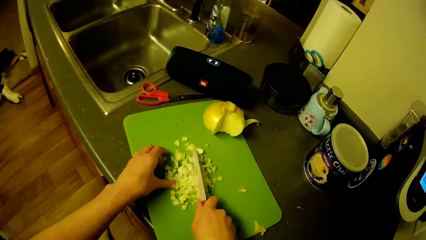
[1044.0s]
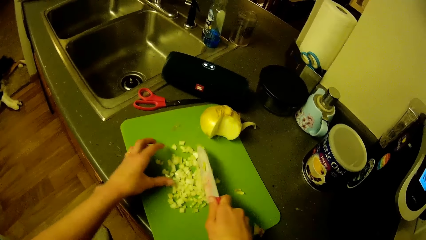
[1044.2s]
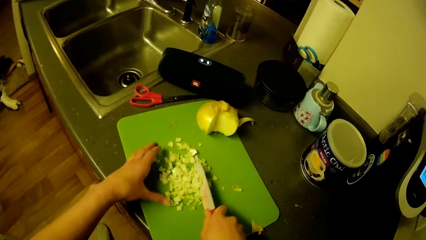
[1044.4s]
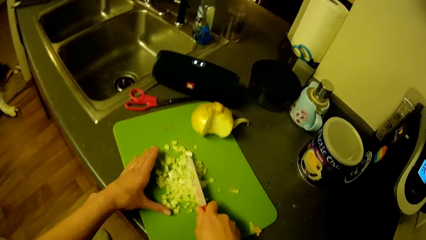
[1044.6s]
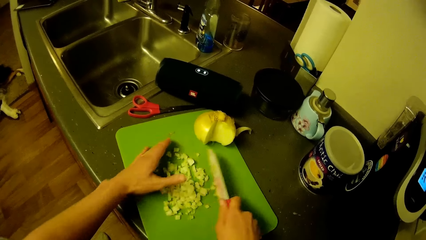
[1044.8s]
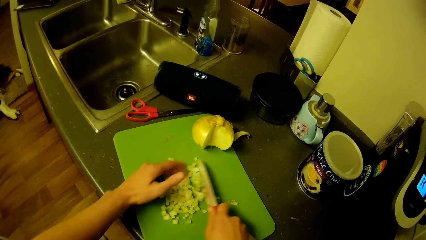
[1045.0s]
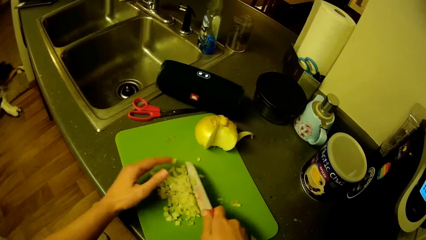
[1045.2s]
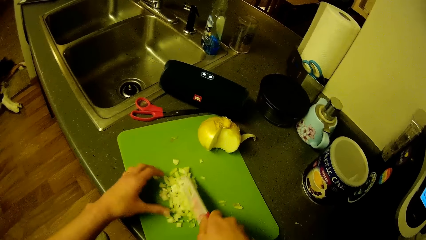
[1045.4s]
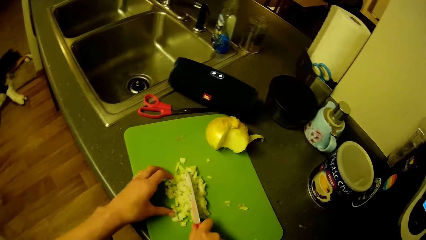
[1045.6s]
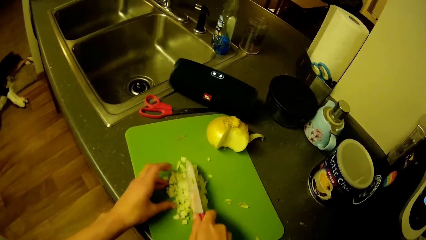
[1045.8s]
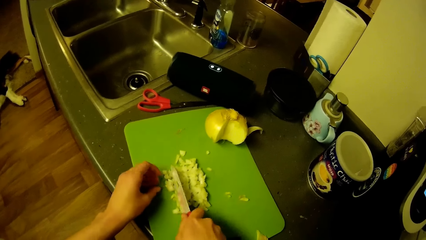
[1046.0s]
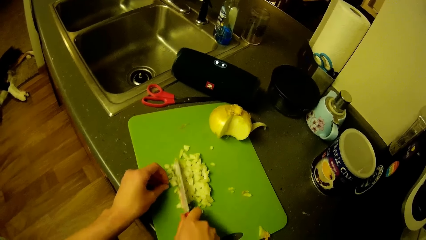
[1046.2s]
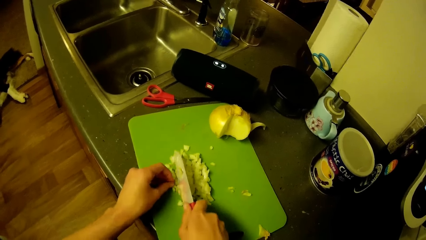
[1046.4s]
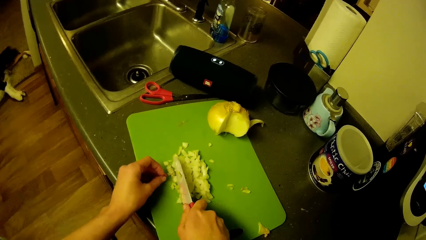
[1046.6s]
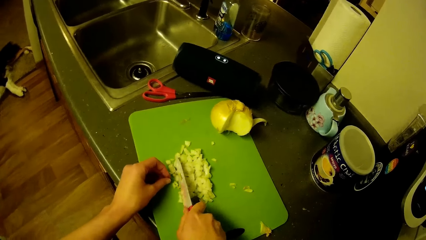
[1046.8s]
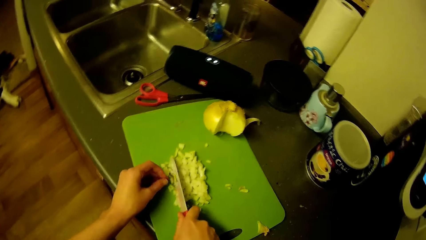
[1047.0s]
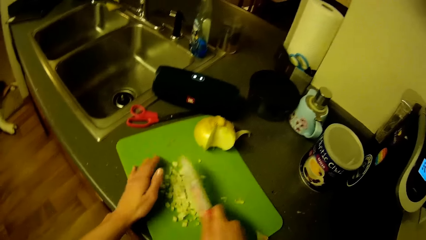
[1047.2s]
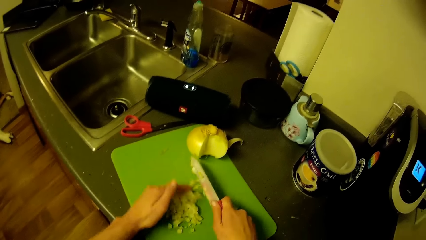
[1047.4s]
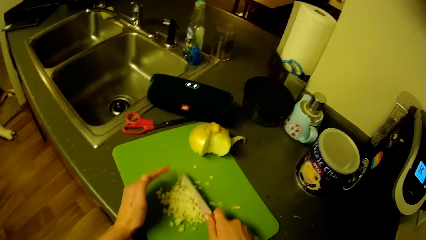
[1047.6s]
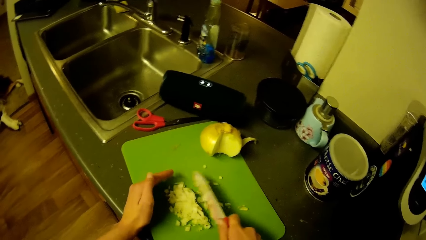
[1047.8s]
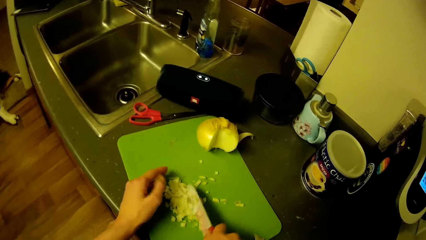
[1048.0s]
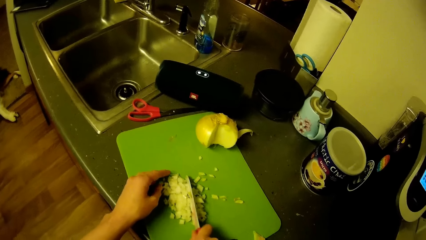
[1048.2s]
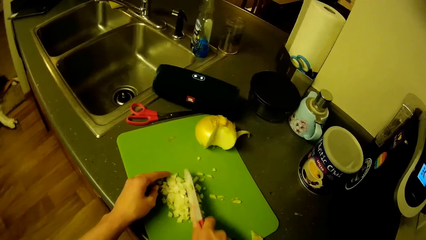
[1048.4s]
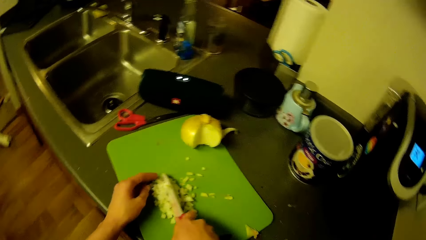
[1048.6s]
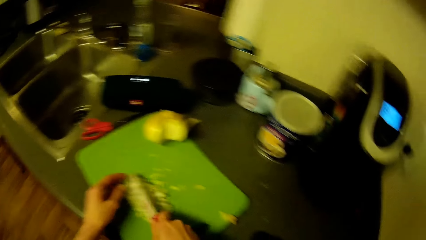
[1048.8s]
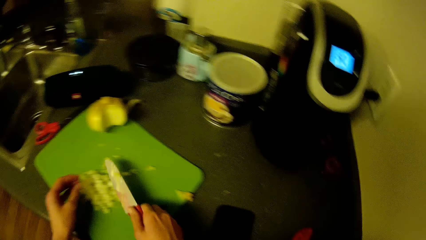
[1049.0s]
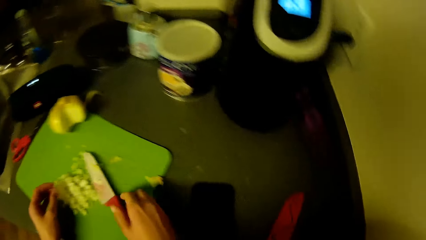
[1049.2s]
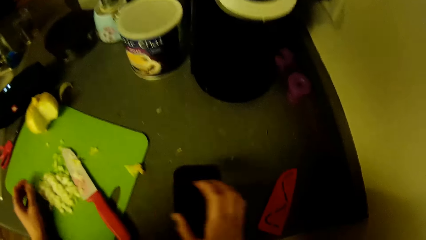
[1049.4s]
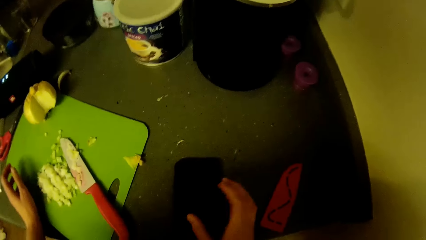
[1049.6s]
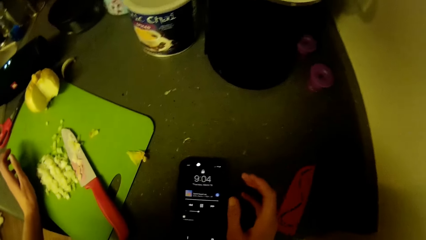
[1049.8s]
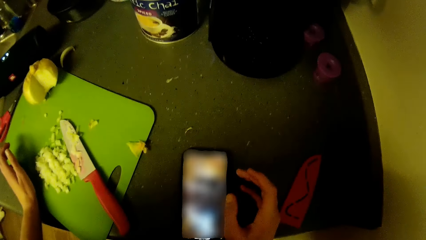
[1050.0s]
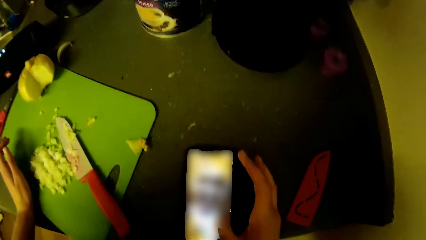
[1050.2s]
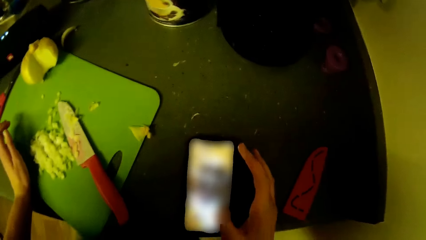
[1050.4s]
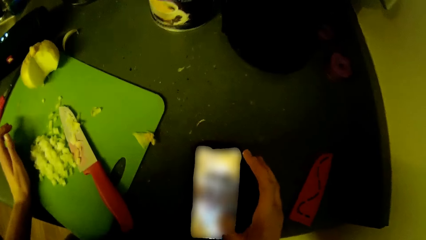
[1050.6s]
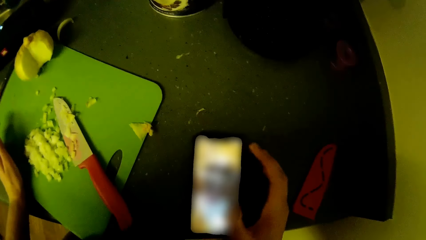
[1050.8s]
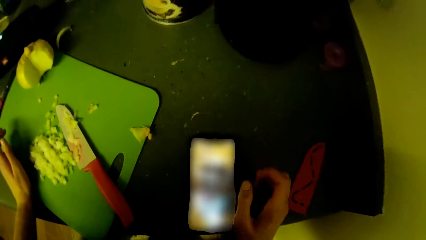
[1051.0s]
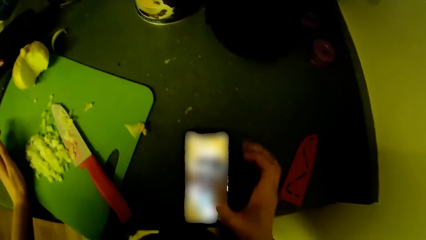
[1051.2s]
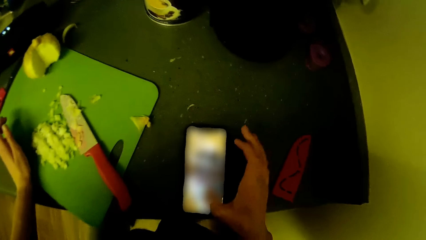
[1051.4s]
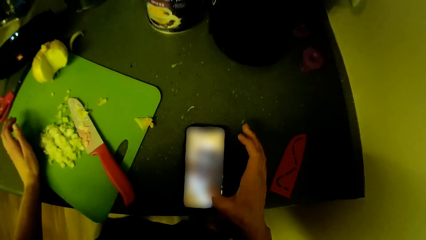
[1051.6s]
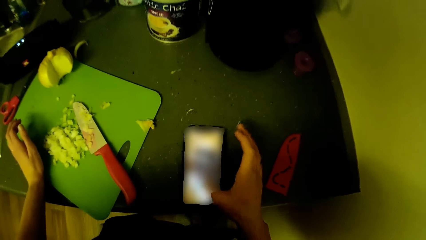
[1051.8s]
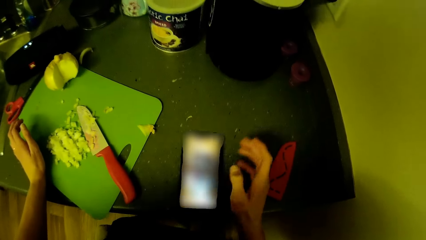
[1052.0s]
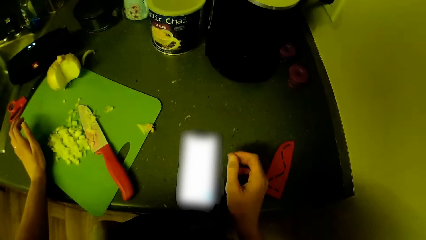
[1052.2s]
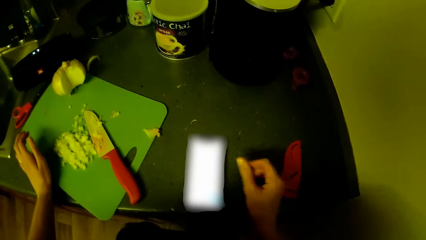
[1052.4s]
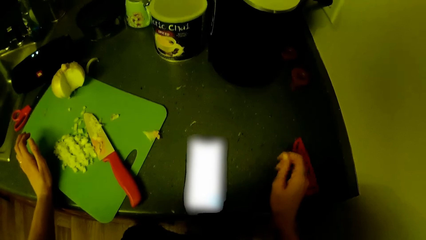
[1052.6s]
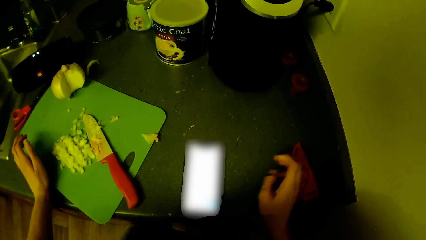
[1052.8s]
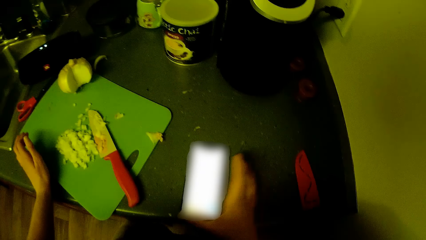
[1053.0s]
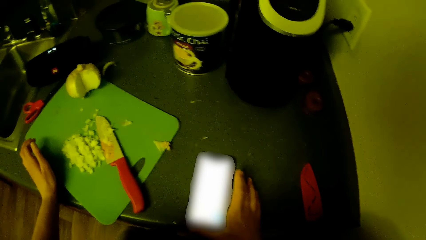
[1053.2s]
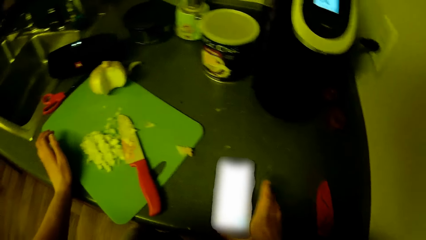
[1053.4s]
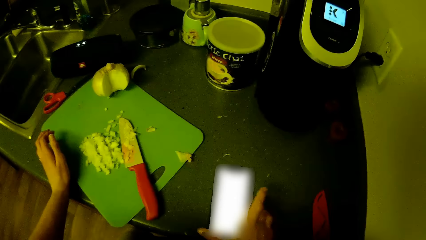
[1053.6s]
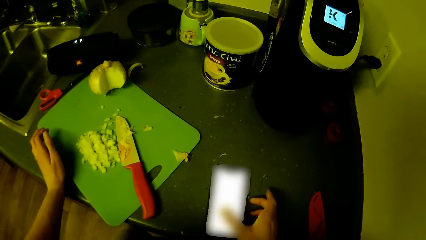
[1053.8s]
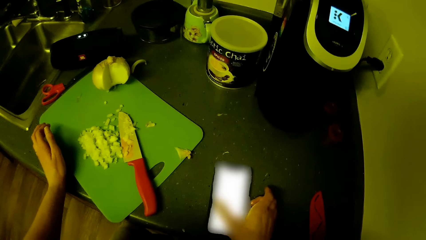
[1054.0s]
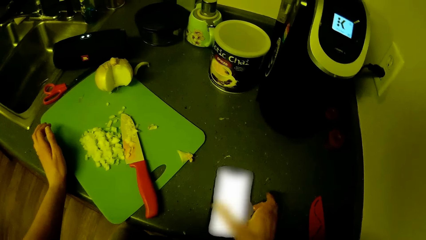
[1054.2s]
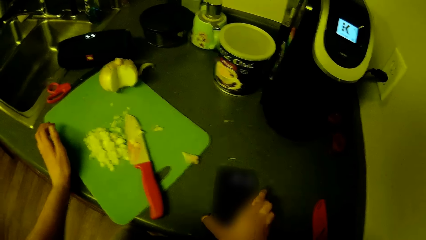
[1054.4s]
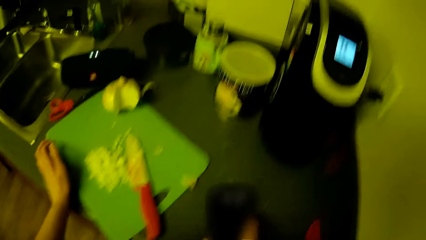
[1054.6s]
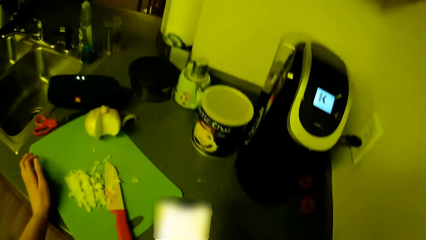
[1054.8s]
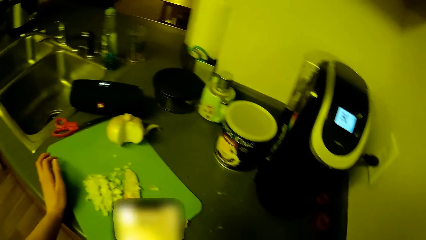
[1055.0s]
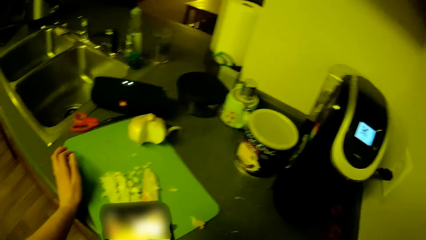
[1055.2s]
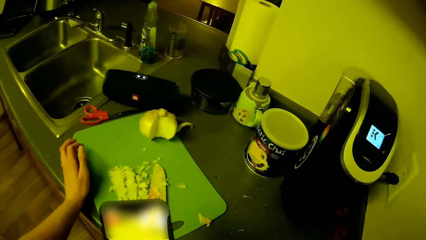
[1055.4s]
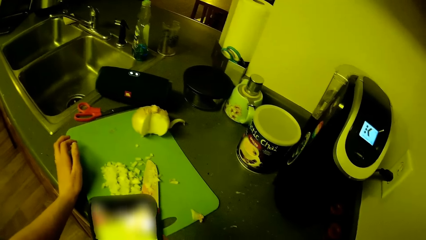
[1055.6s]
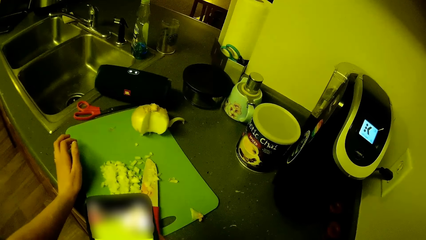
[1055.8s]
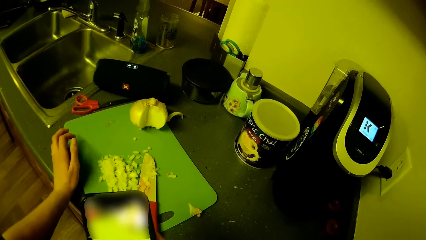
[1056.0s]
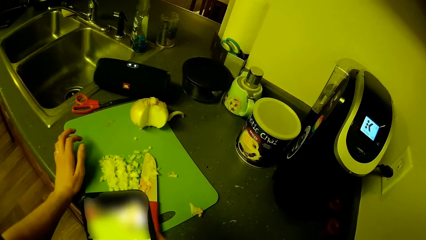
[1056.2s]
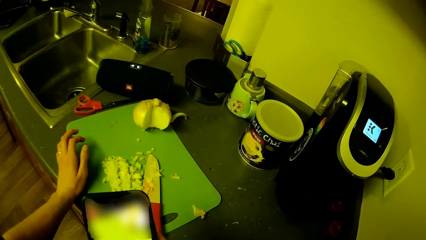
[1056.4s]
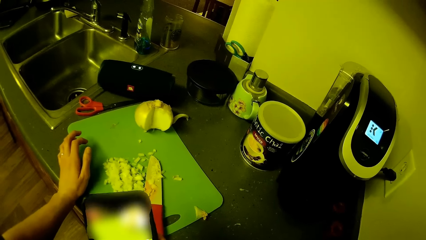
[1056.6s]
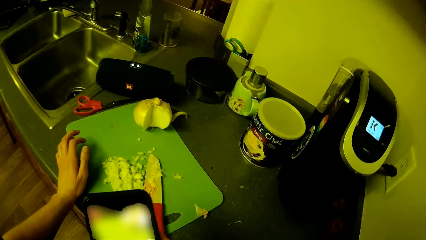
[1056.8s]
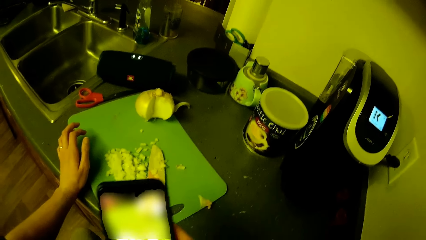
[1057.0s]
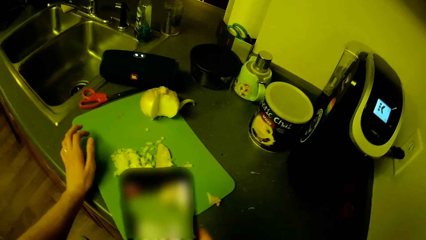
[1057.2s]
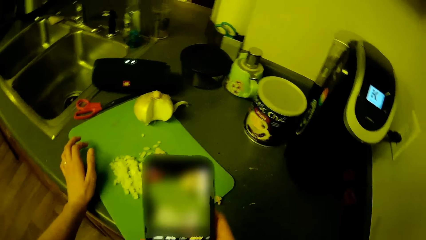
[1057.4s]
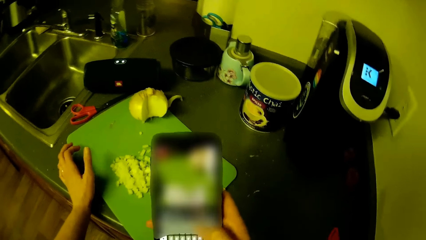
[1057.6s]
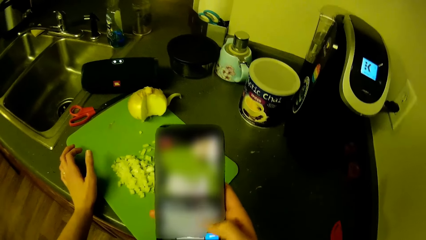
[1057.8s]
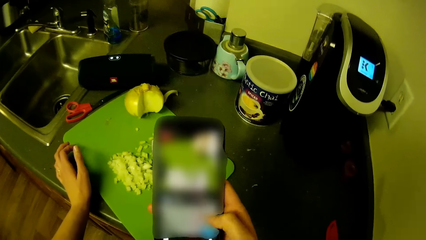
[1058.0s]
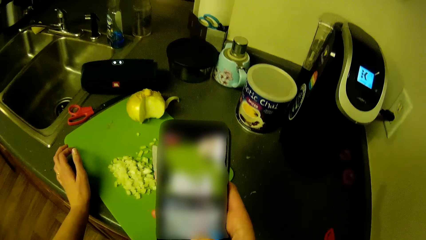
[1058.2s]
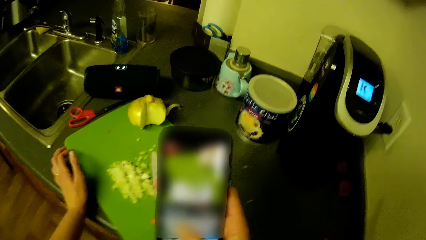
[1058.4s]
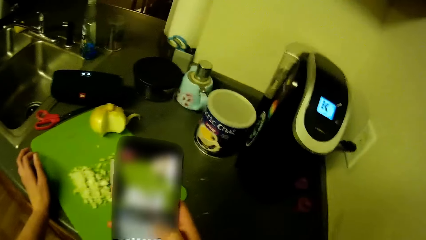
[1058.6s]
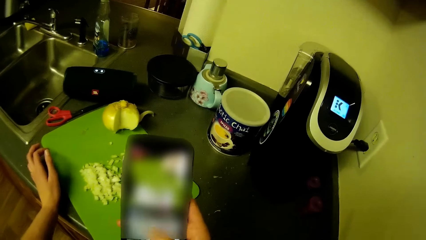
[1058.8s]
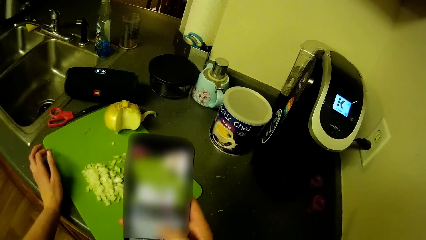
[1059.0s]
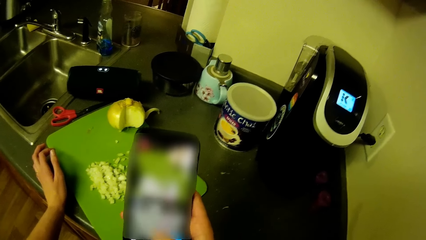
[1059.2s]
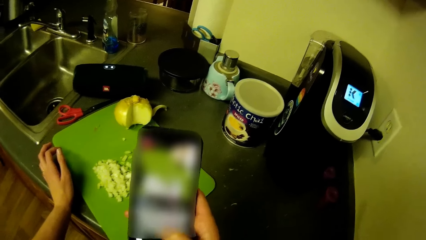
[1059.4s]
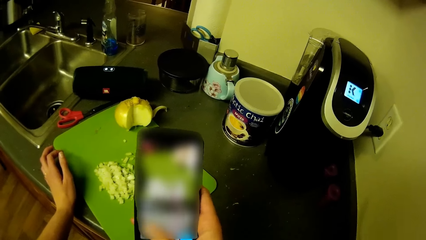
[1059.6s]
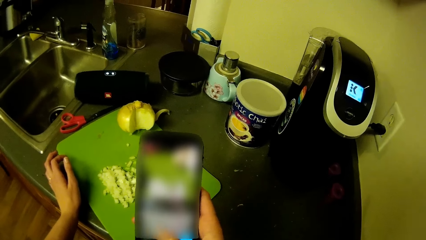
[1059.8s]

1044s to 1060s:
The camera wearer drops the knife on the tray with his right hand. He swings the right hand. He turns the head right. He operates on the phone on the kitchen slab with his right hand. He swings the right hand. He touches the phone. He picks up the phone from the kitchen slab with his right hand. He carries the phone. He operates on the phone with his right hand.
